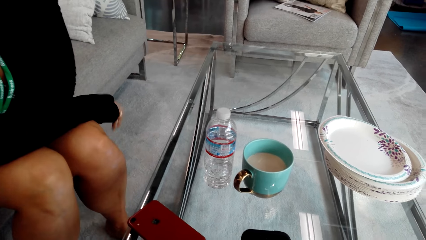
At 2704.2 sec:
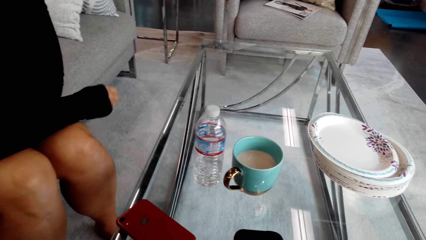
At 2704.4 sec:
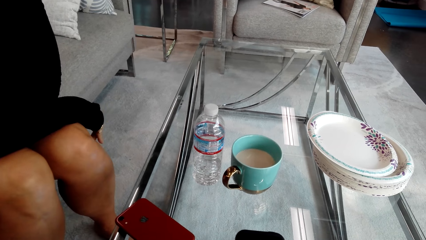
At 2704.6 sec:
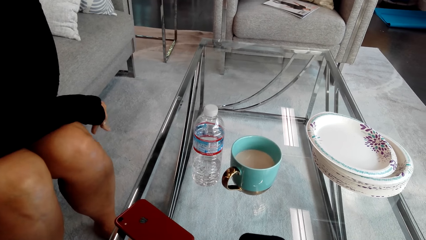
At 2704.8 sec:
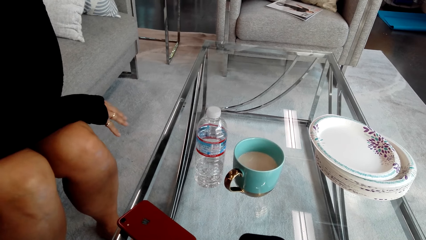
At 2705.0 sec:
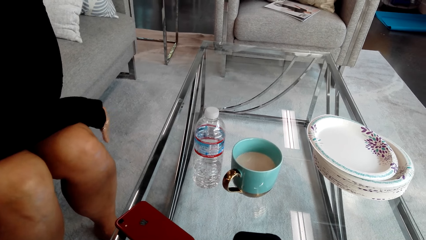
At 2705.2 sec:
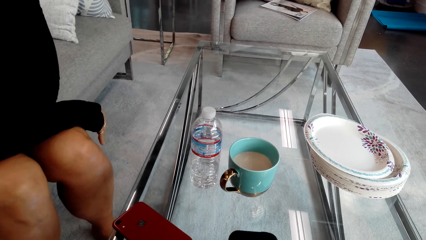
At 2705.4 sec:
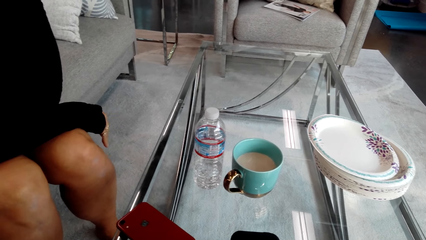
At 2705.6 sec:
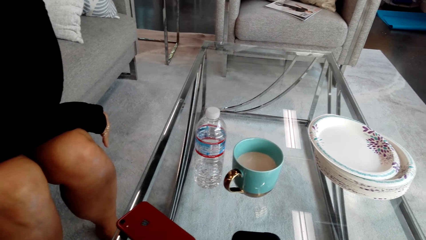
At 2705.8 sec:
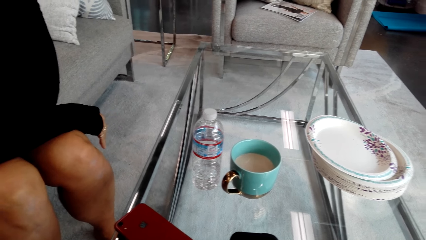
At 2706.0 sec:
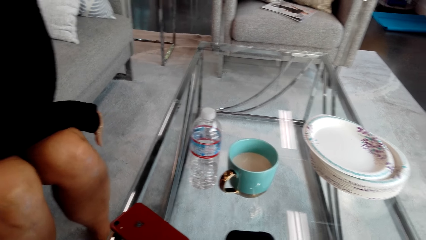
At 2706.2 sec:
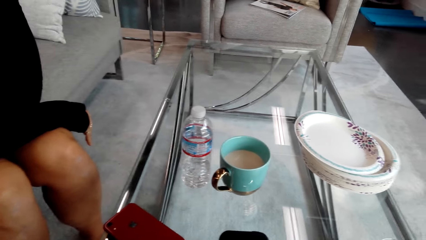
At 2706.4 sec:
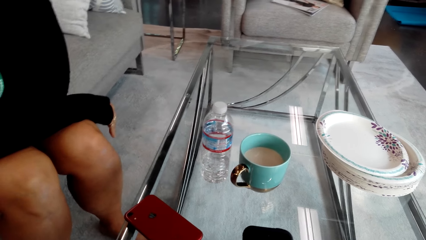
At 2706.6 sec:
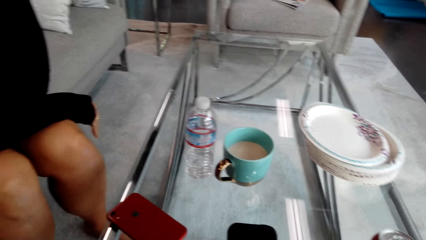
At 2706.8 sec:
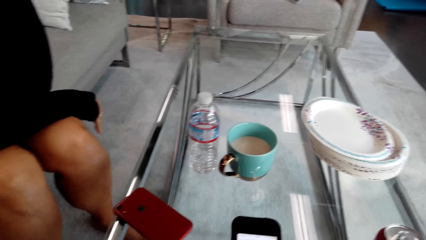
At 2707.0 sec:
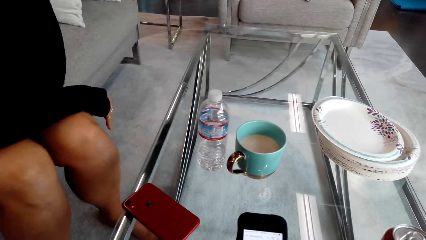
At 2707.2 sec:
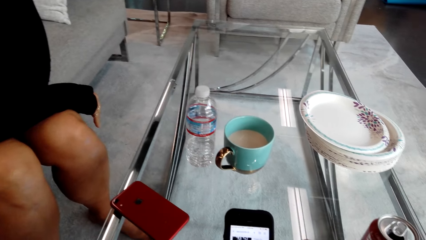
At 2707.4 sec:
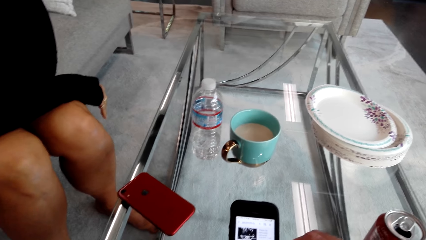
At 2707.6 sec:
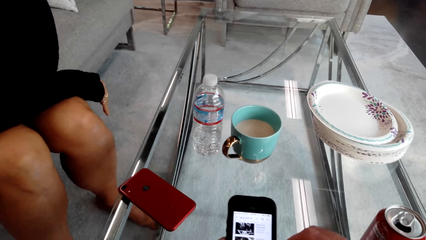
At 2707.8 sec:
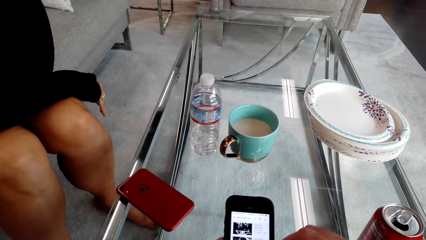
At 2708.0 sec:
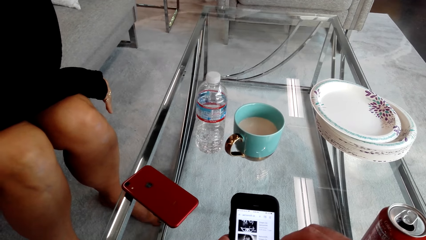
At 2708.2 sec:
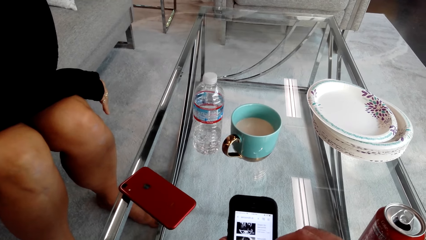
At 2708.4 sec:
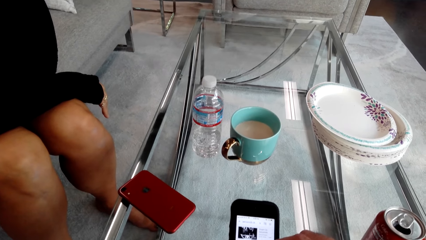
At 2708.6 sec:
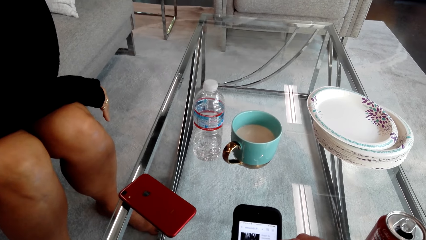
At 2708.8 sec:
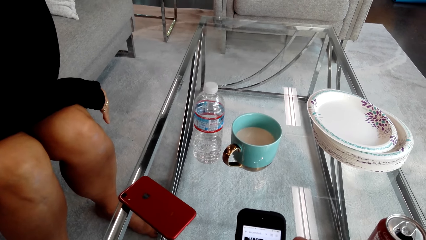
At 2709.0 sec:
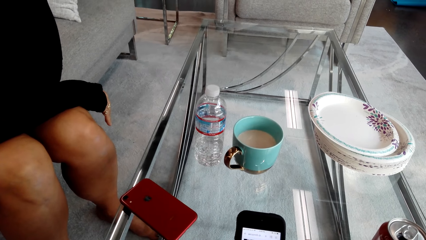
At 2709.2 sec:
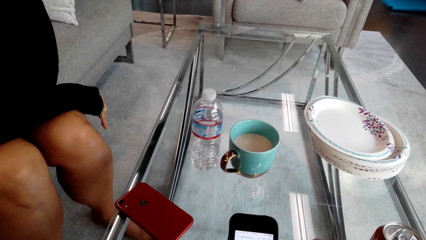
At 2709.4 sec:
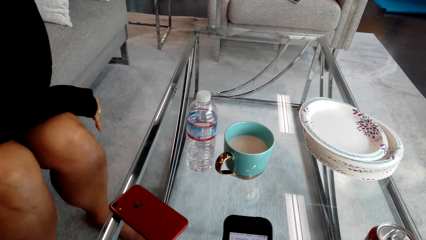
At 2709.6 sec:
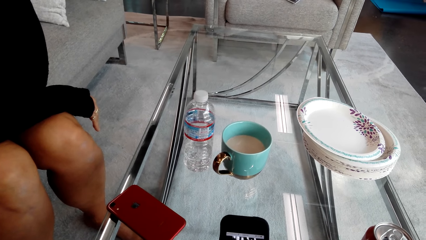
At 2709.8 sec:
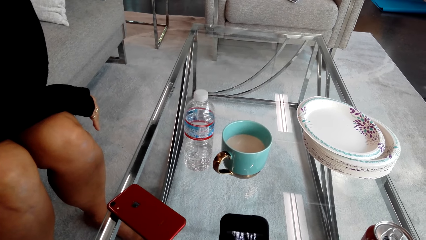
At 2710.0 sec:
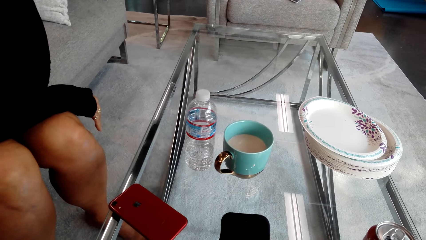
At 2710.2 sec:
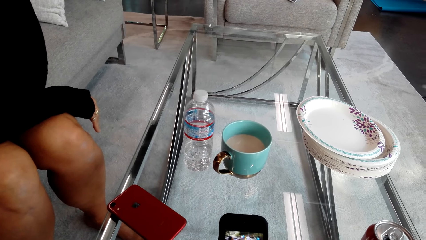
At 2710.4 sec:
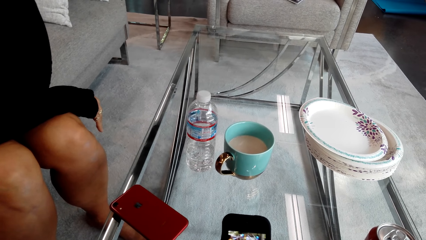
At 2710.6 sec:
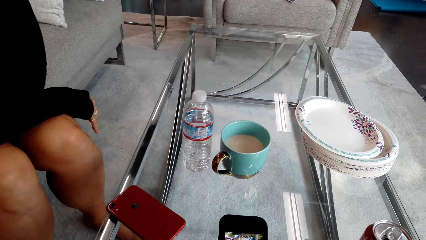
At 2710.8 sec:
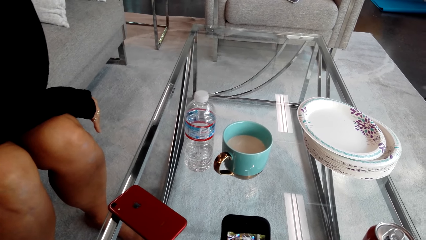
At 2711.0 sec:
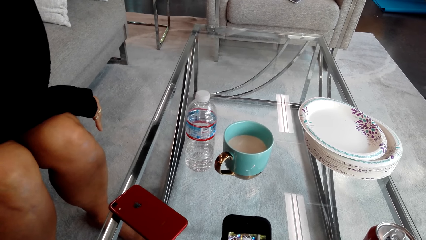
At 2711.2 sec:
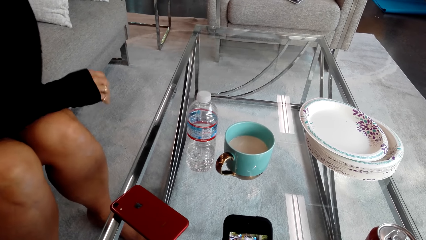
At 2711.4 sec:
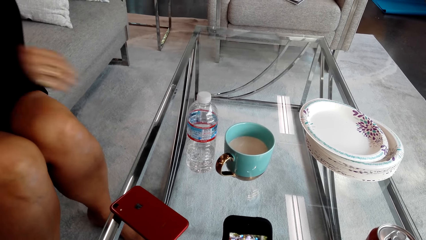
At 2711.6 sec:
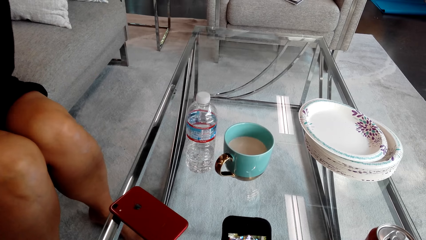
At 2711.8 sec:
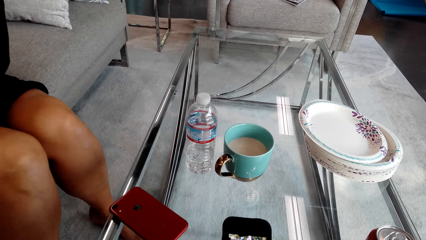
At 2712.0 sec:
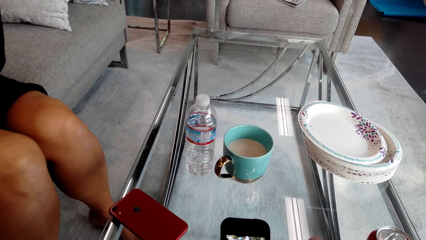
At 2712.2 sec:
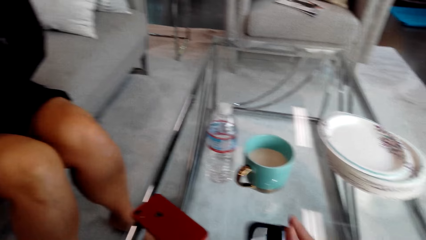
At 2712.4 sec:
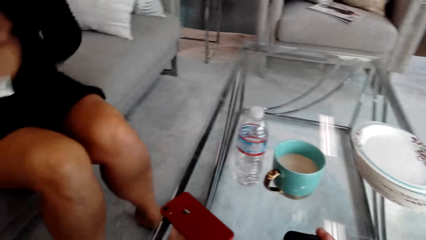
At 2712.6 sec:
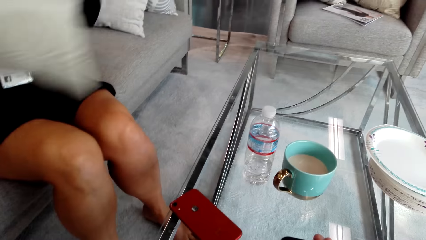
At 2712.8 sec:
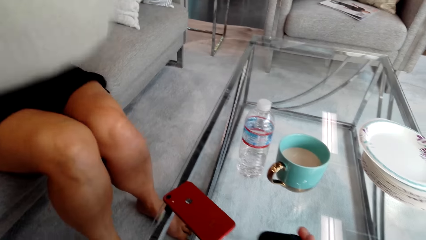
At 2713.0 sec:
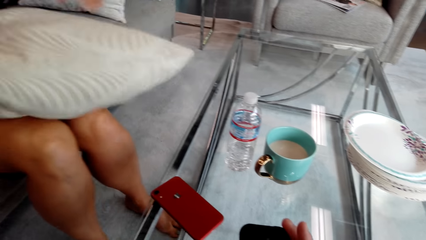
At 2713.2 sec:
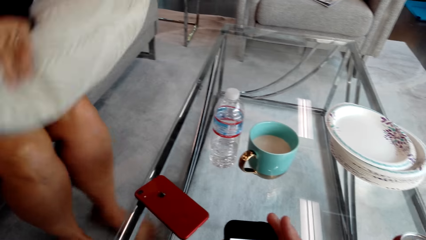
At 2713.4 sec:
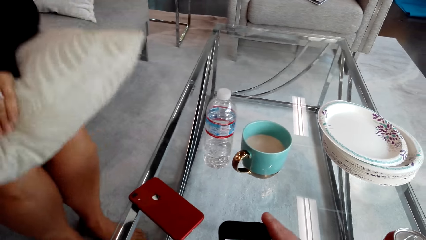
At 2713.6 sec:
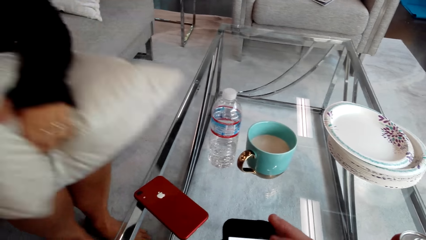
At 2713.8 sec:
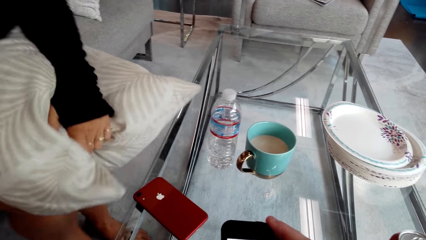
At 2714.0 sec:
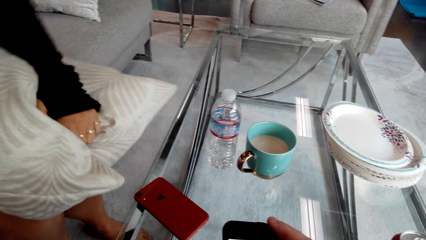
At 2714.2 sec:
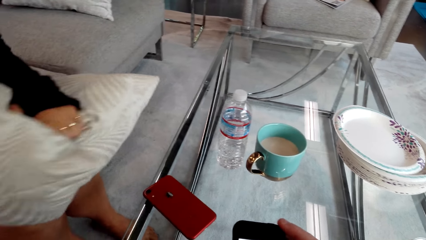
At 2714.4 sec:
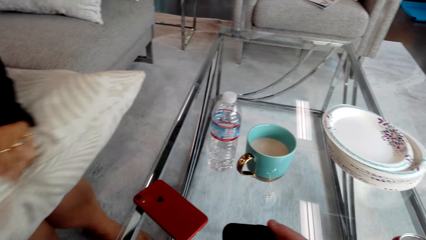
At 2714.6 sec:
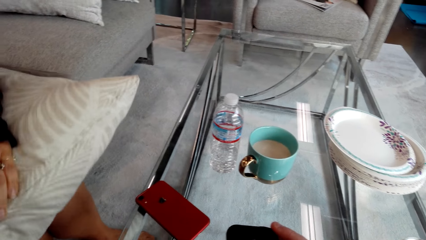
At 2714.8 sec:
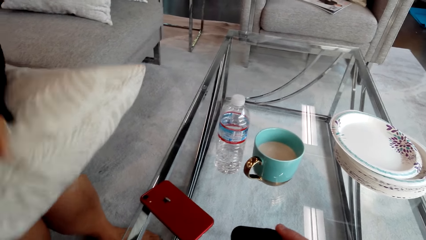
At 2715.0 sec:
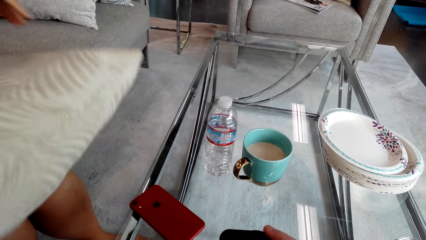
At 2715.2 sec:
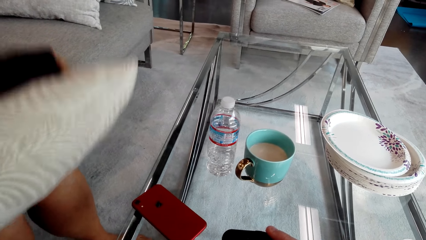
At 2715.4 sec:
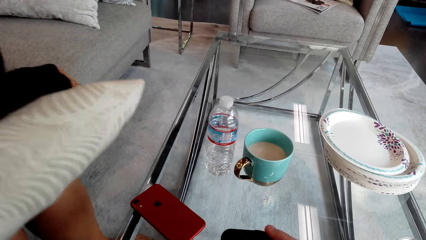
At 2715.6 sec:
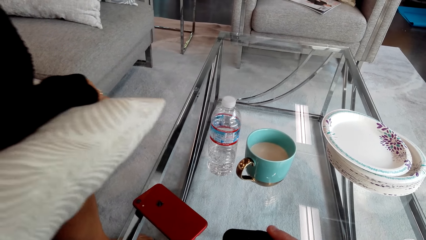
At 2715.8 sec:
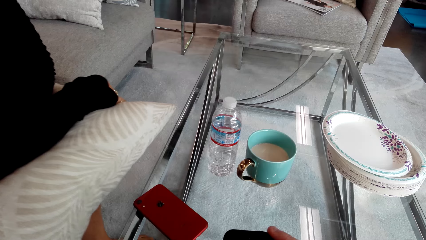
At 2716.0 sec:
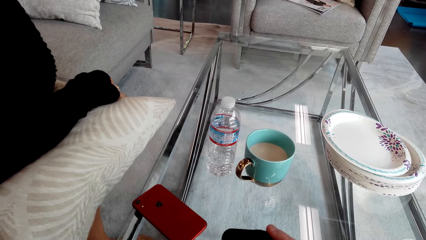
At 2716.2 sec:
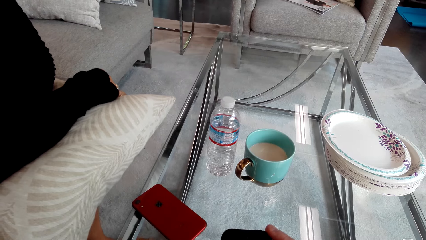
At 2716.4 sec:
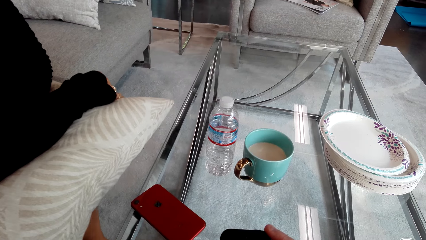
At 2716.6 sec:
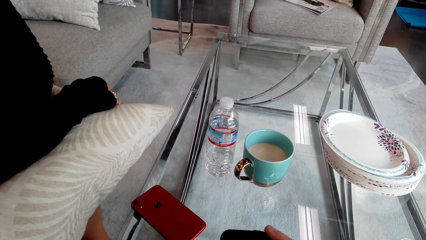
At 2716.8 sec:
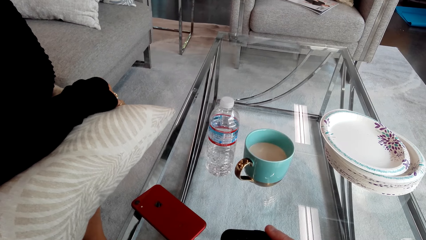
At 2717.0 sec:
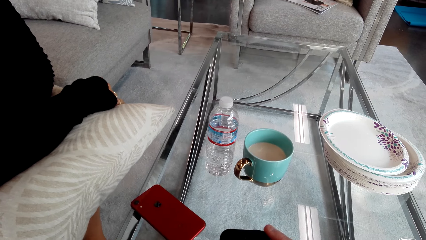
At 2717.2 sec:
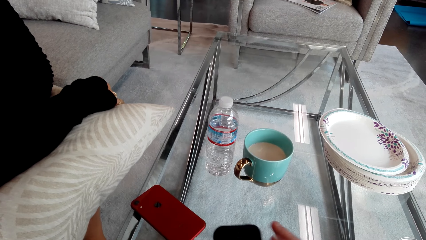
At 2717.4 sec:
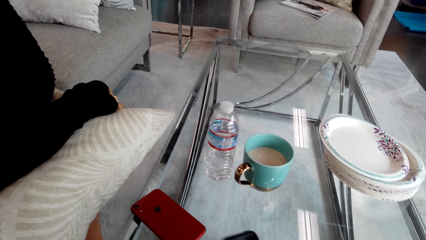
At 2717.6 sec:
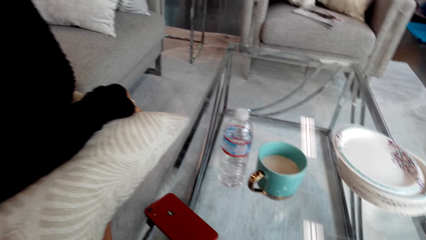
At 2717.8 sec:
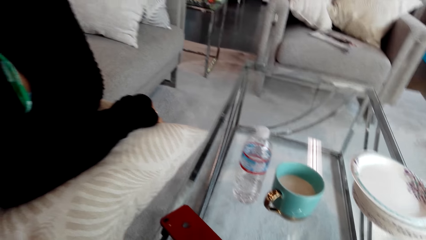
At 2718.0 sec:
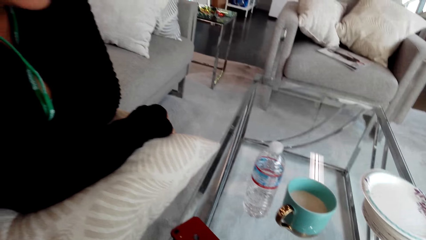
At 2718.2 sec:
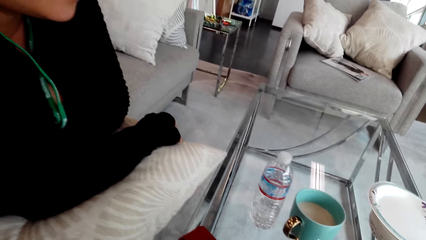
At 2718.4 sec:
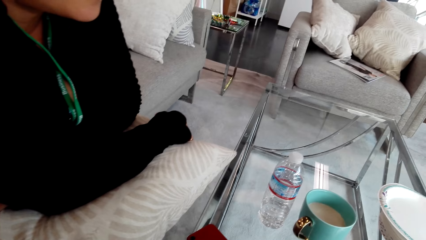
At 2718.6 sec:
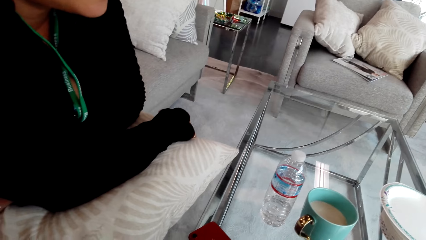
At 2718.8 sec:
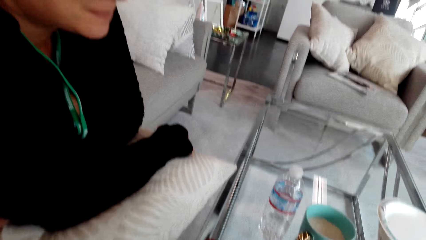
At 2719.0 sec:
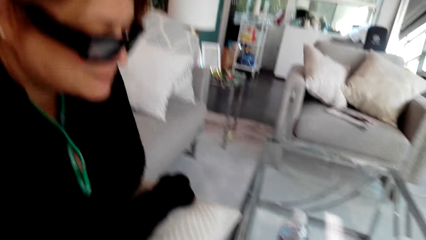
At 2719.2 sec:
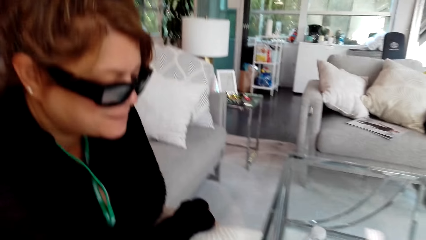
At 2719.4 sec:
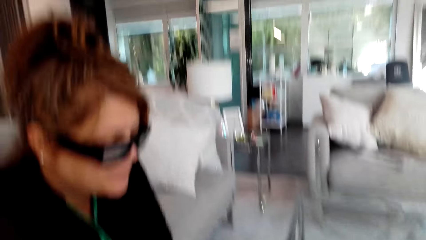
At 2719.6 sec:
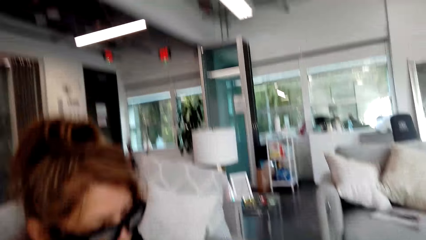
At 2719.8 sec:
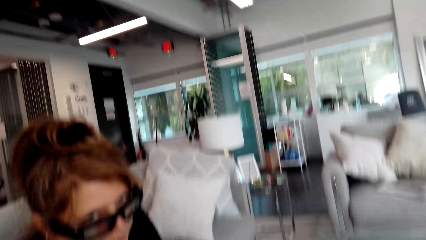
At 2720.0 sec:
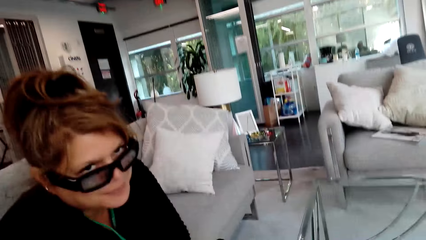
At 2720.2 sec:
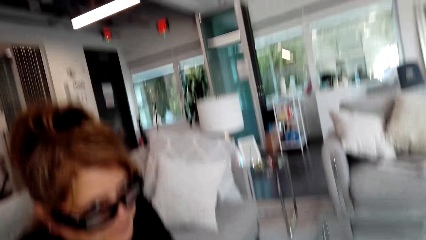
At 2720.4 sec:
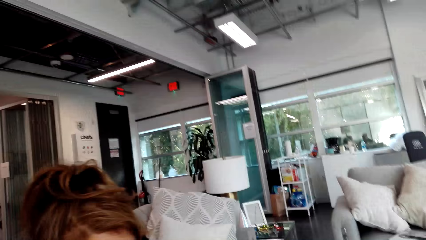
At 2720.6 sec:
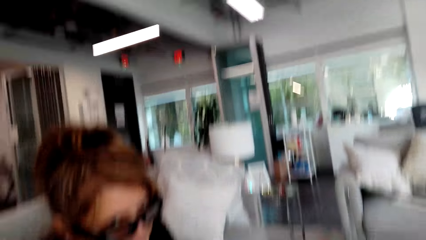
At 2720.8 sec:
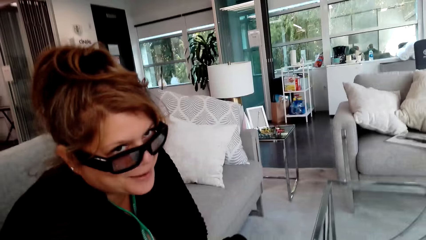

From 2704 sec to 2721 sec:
A woman folds the hands together. The camera wearer presses the phone. He scrolls his cellphone. The woman puts the pillow on her lap. The woman holds the grey cotton pillow. The woman puts the pillow on the legs. The camera wearer plays a tune on a smartphone. He stares around.
